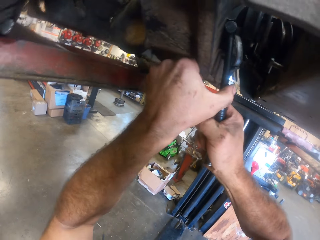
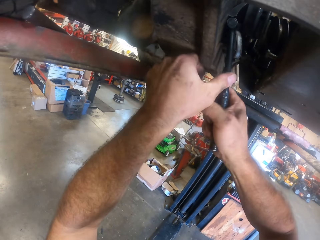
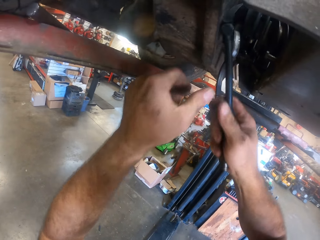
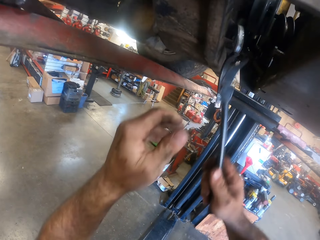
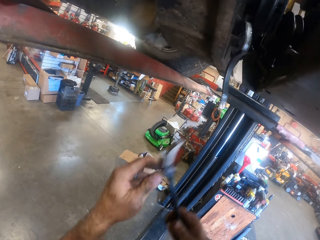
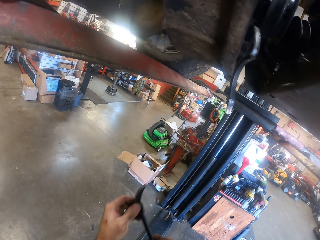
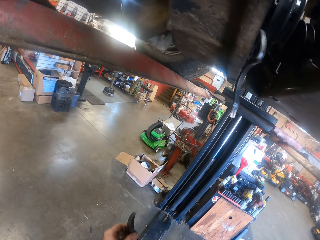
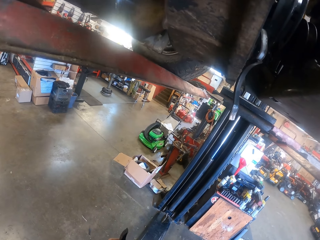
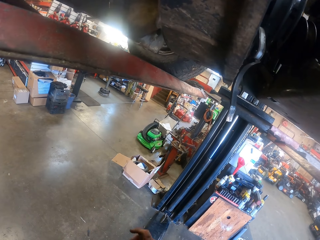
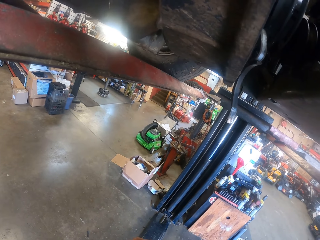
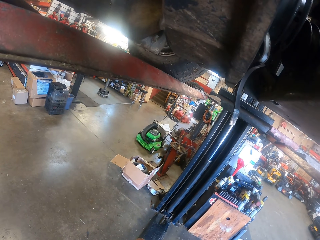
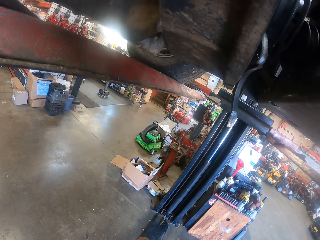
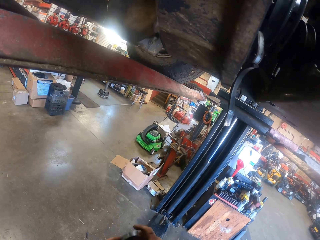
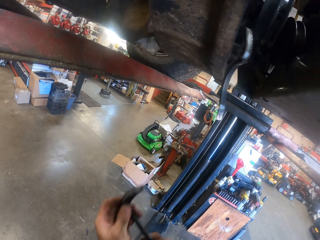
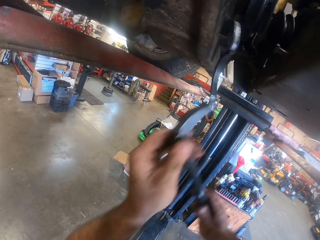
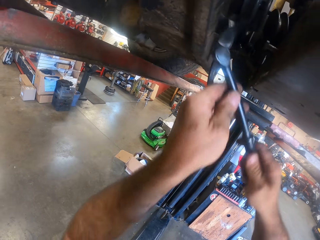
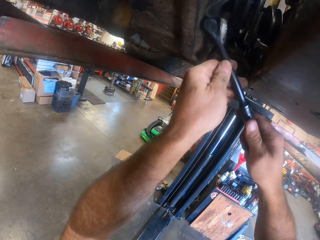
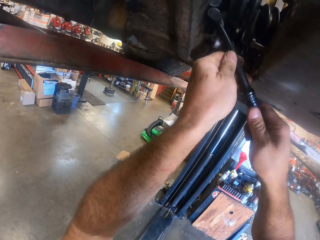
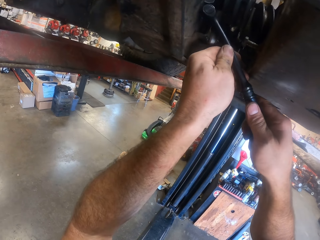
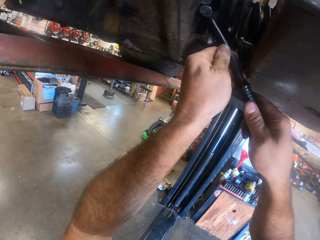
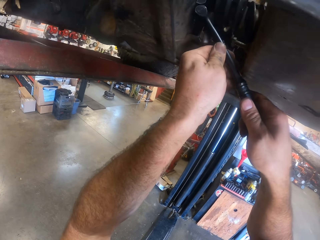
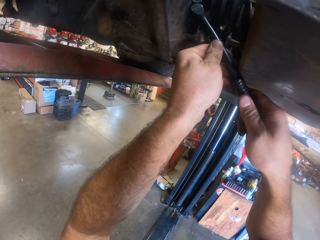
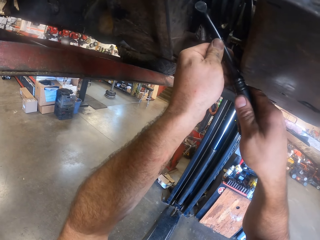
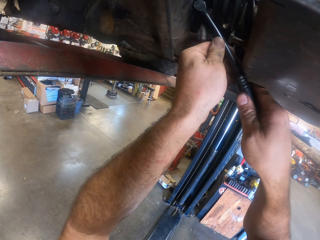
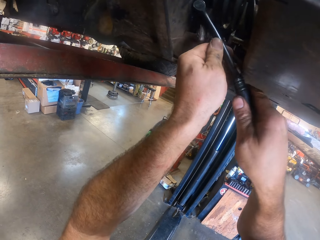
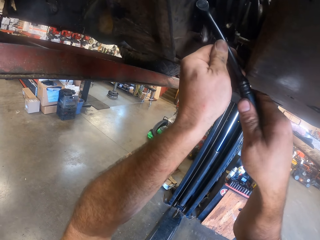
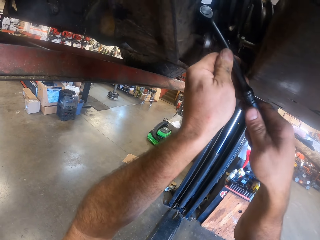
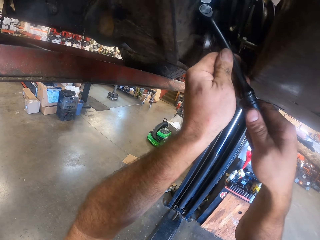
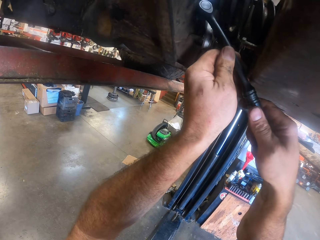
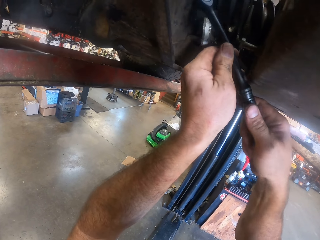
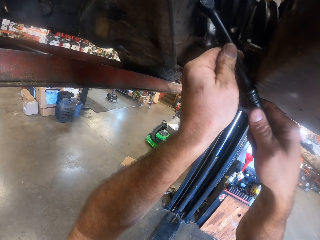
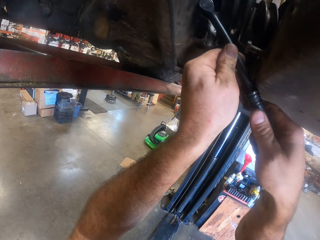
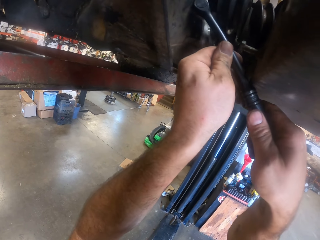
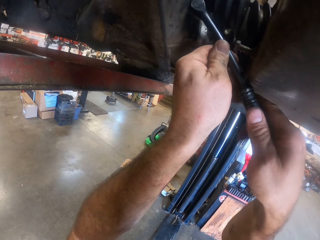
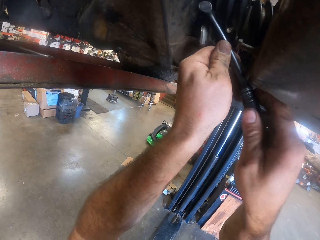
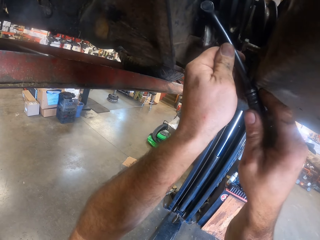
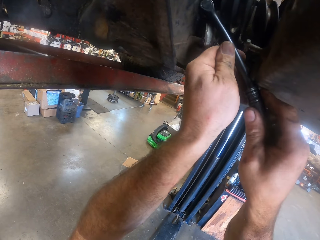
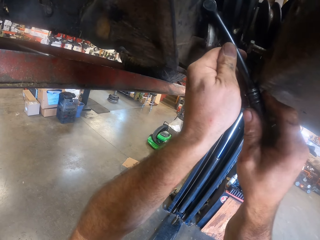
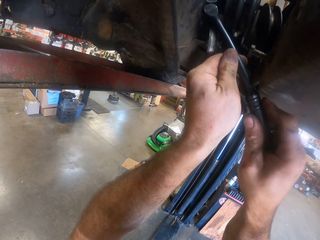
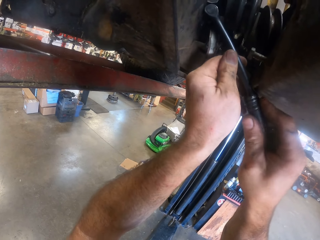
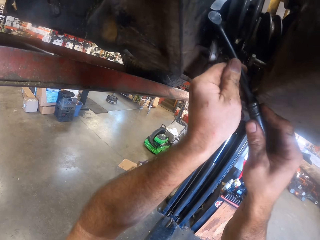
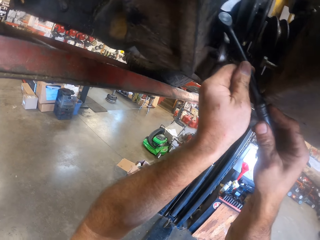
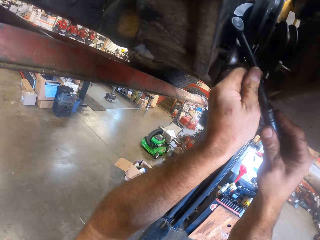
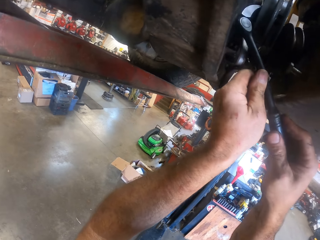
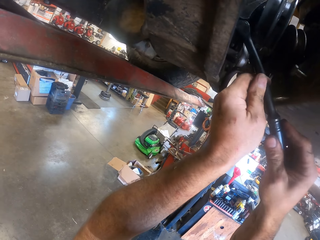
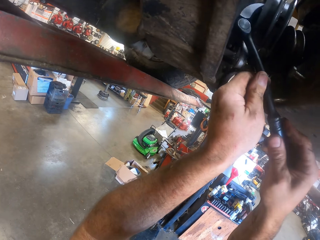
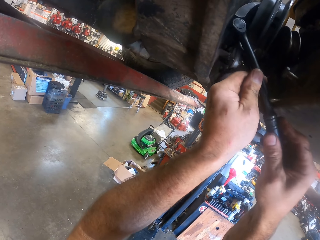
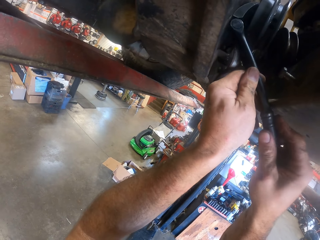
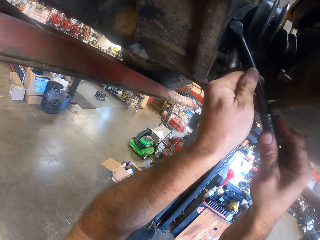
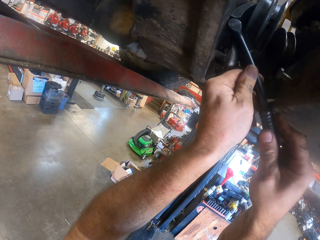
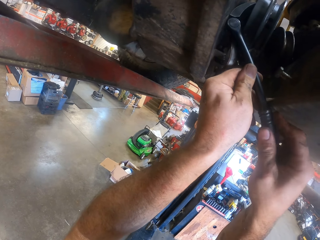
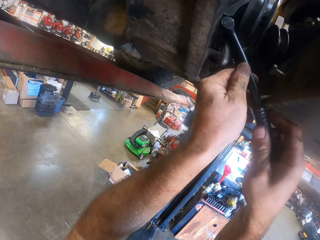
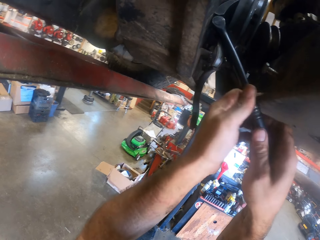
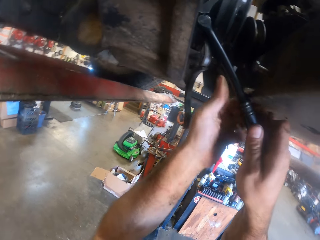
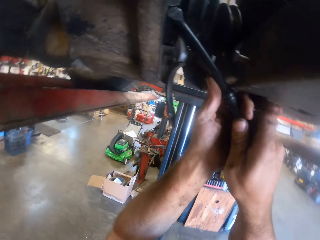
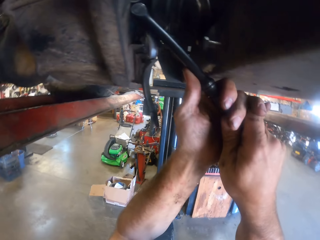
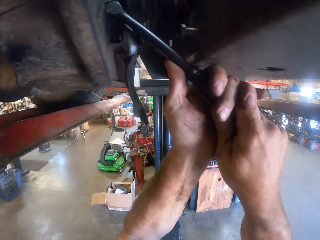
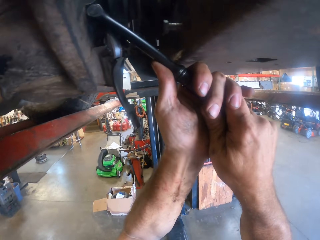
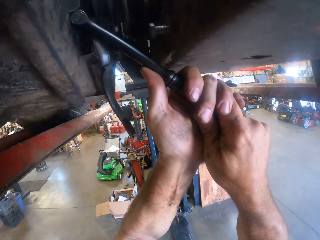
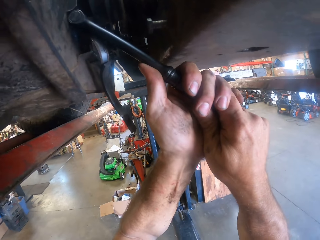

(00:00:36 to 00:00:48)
The camera wearer removes the L wrench from the lawnmower. They look at the engine. They lift the prybar. They adjust the engine part with the prybar. They fix the L wrench in the lawnmower with both hands.

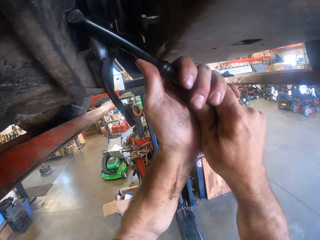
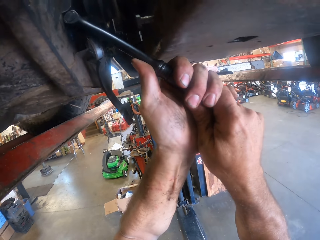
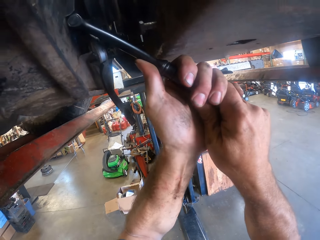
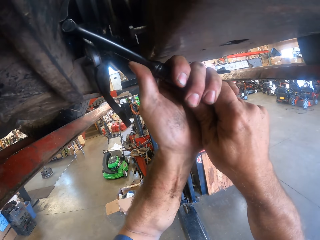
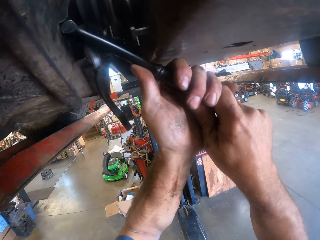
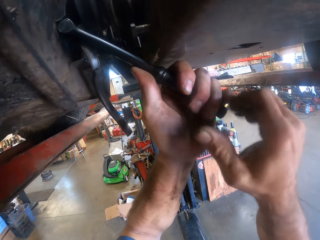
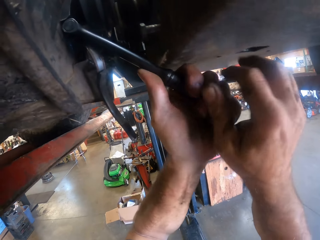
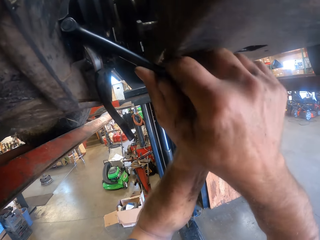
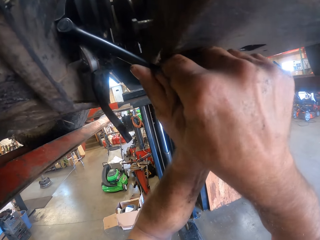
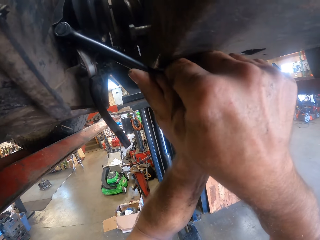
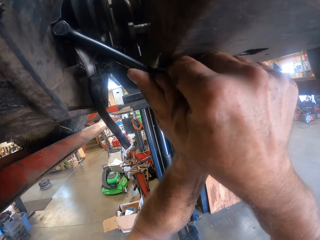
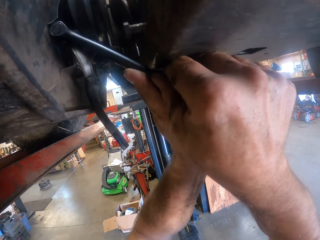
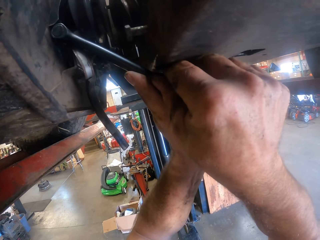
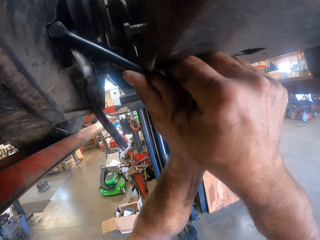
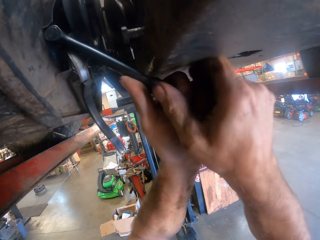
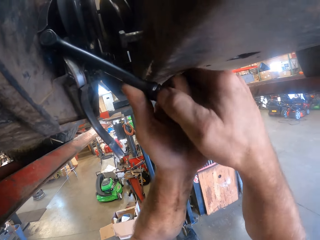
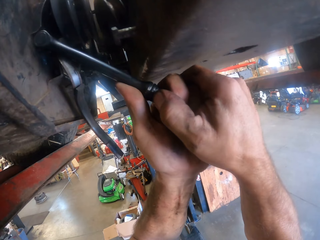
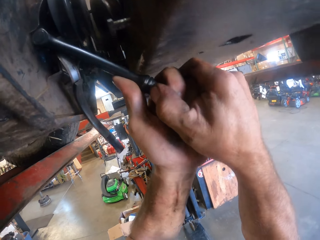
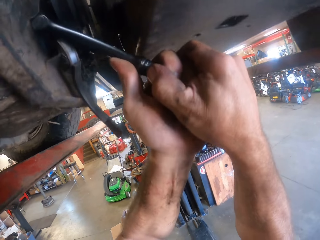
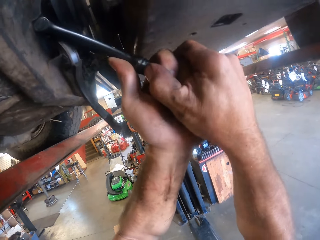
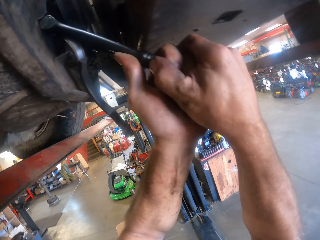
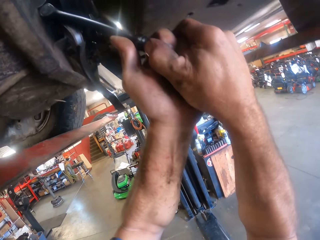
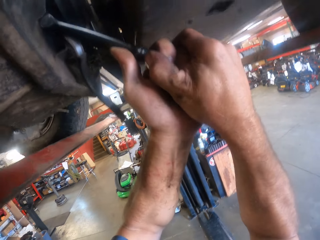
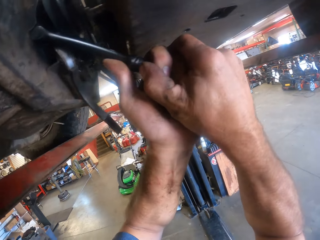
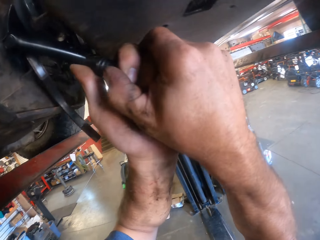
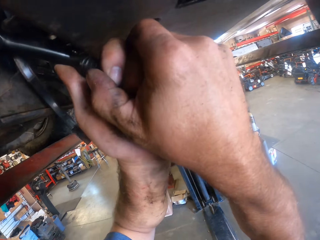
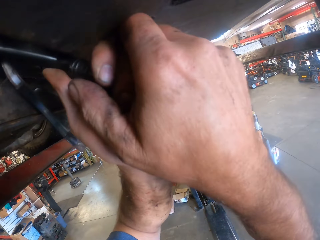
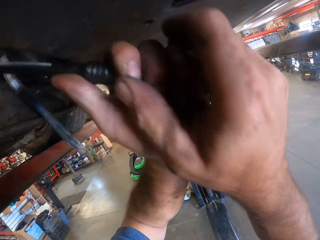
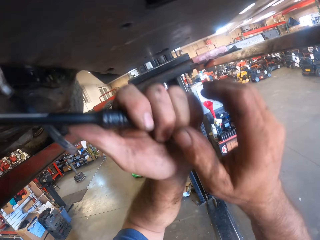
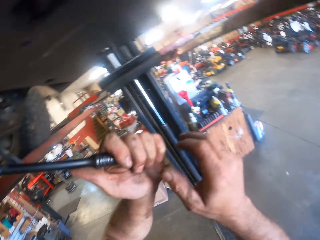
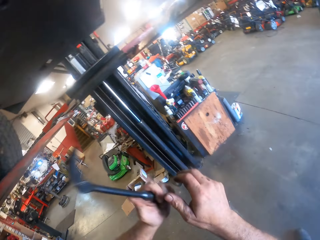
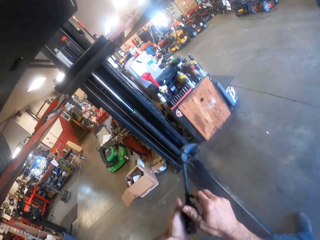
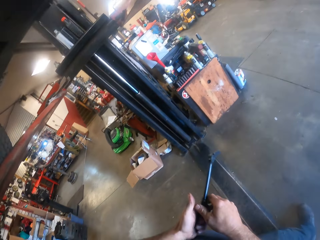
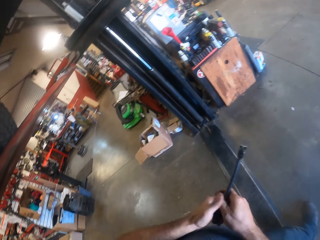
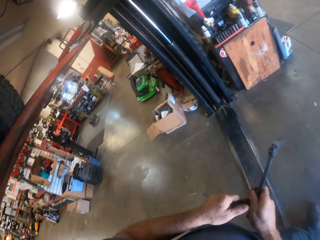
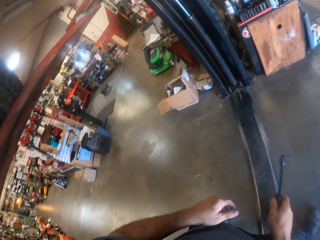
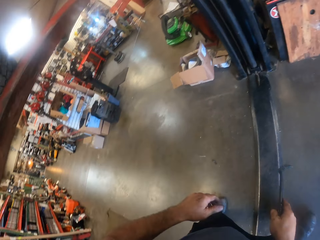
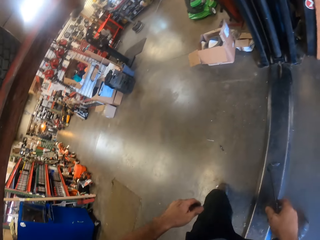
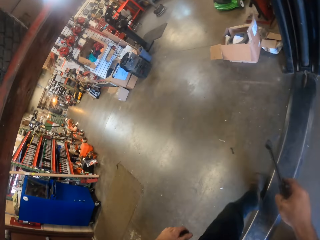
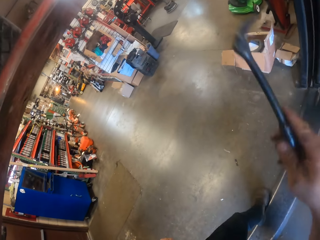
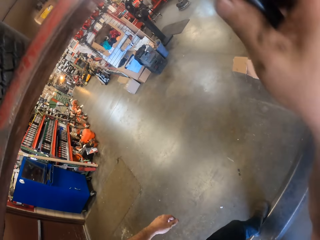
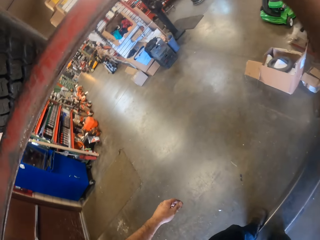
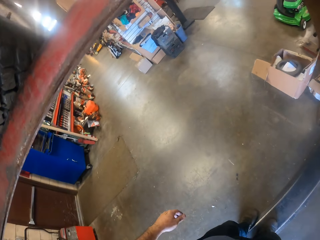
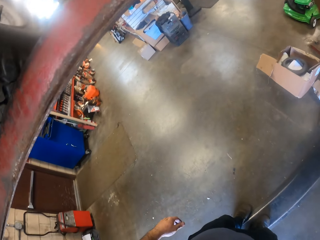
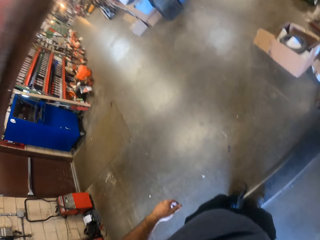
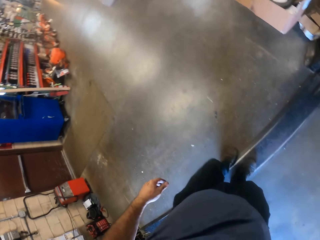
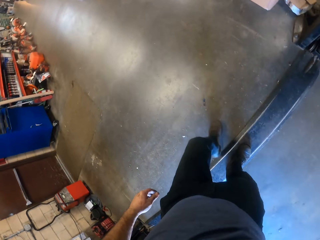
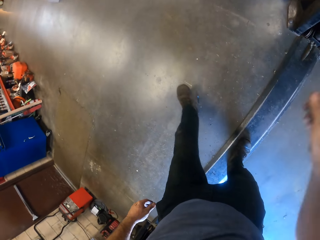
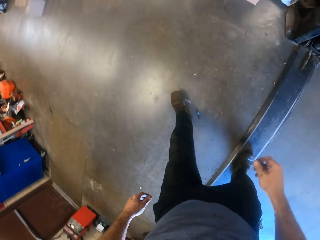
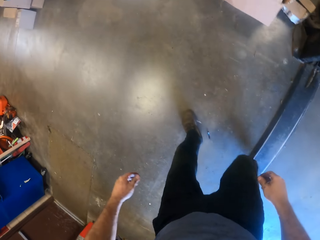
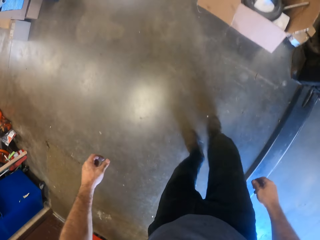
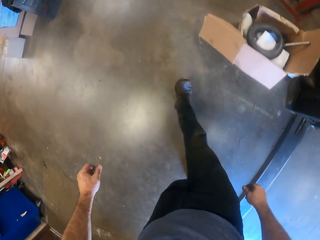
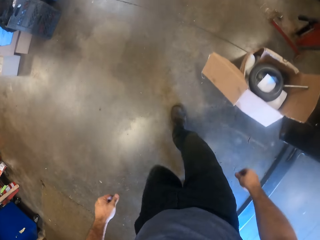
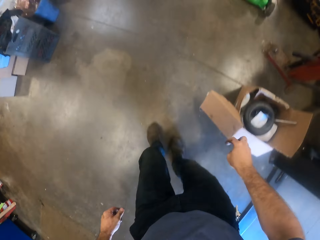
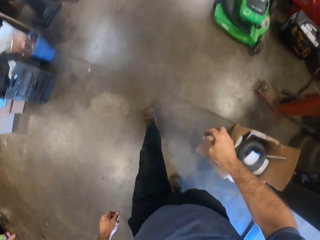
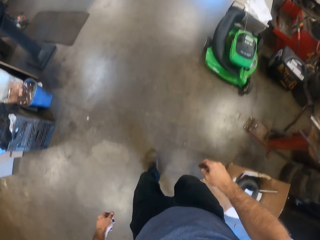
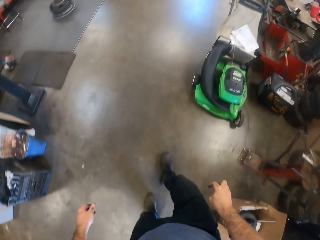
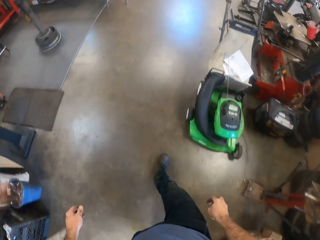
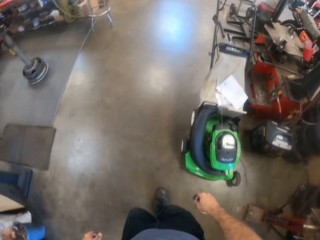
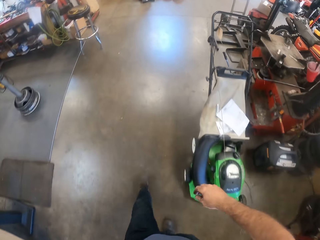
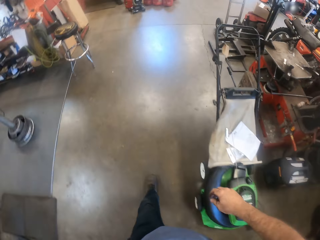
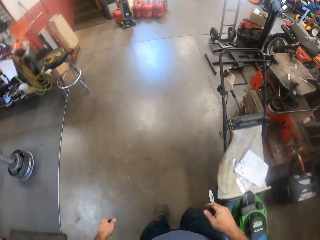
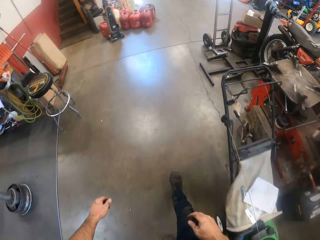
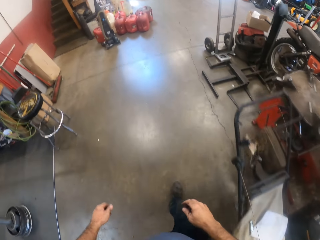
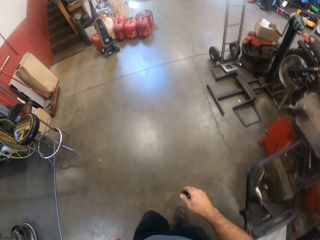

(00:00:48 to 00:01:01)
The camera wearer passes the prybar to the right hand. He removes the L wrench from the lawnmower. He holds the L wrench with his right hand. He moves the leg. He puts the prybar on the metal. He fixes the L wrench in the lawnmower. He walks around.
